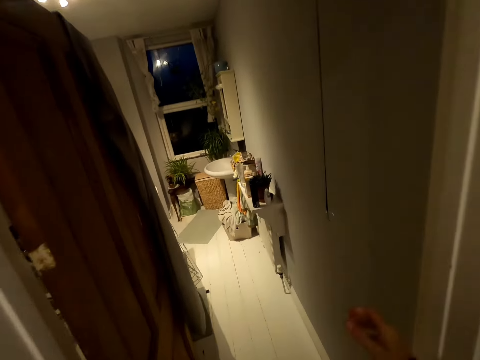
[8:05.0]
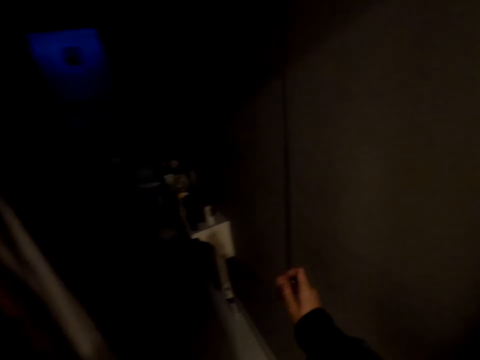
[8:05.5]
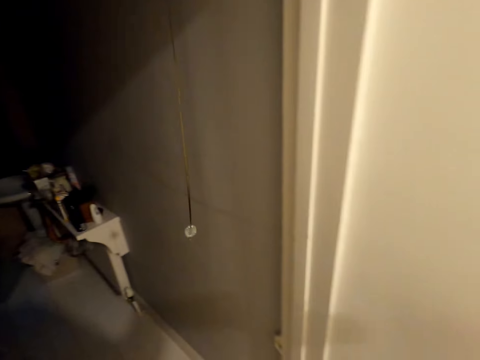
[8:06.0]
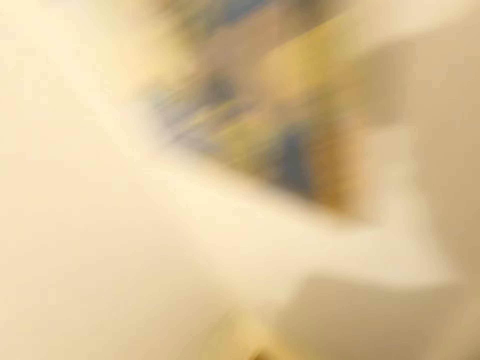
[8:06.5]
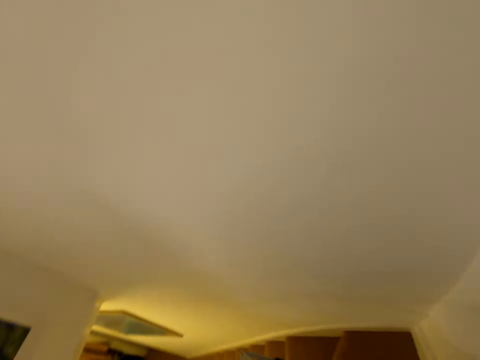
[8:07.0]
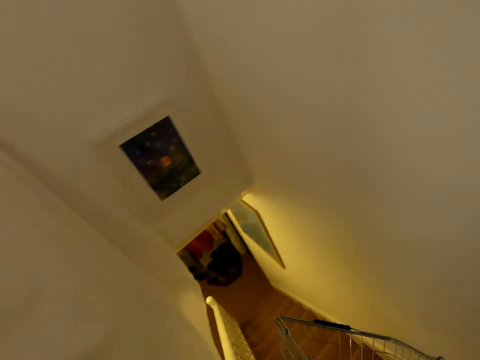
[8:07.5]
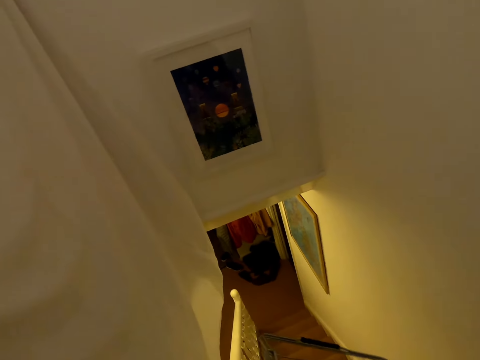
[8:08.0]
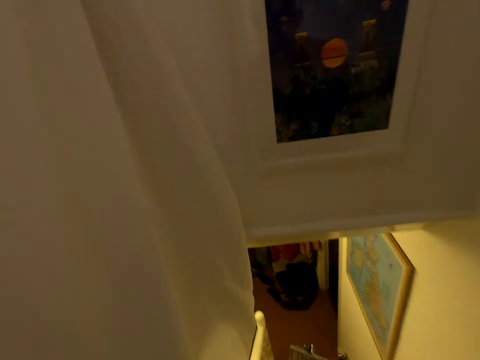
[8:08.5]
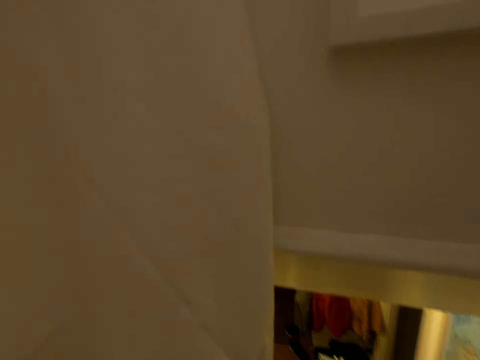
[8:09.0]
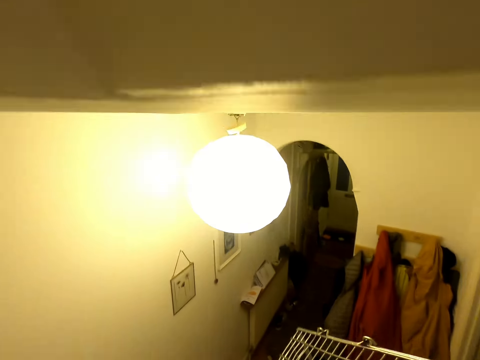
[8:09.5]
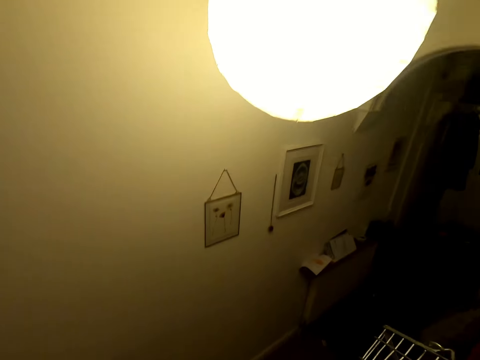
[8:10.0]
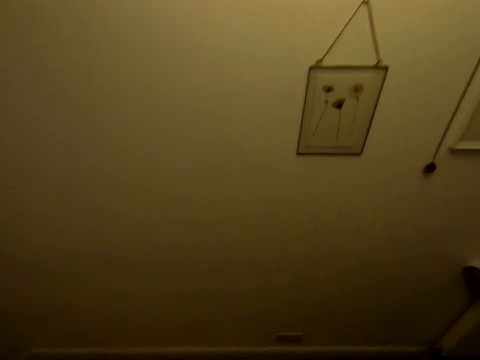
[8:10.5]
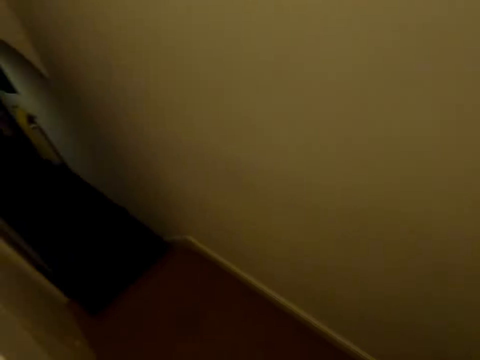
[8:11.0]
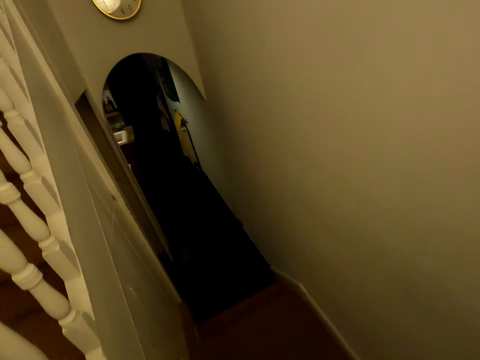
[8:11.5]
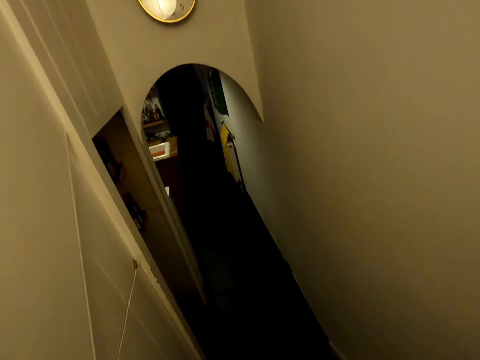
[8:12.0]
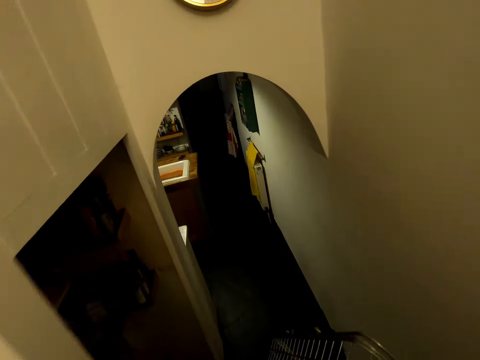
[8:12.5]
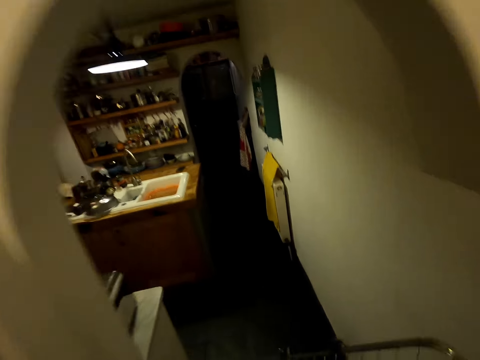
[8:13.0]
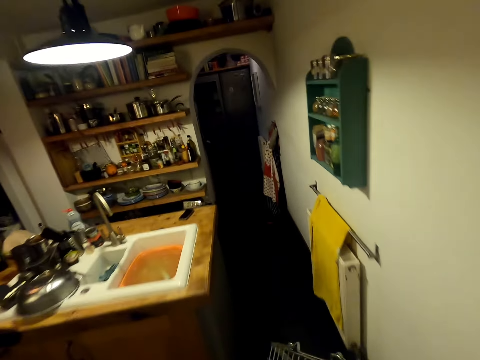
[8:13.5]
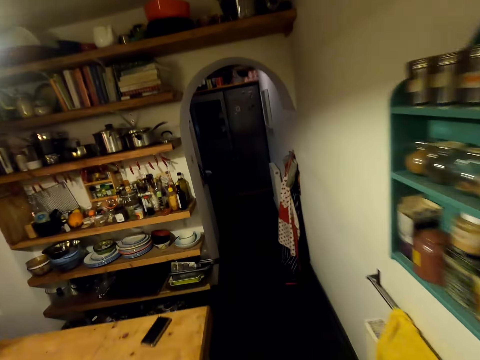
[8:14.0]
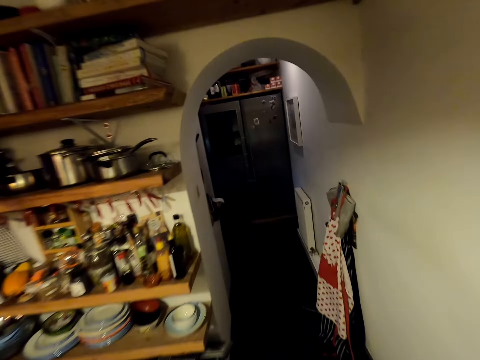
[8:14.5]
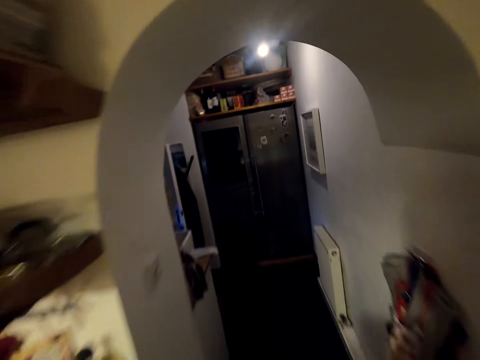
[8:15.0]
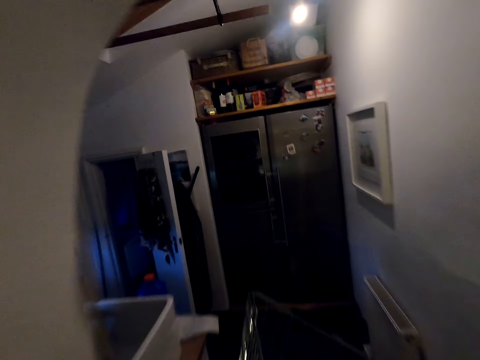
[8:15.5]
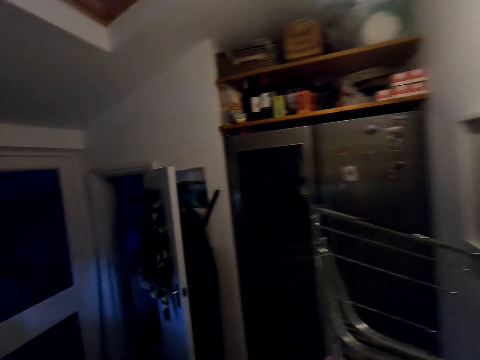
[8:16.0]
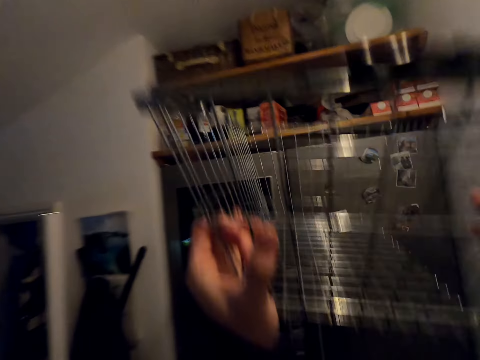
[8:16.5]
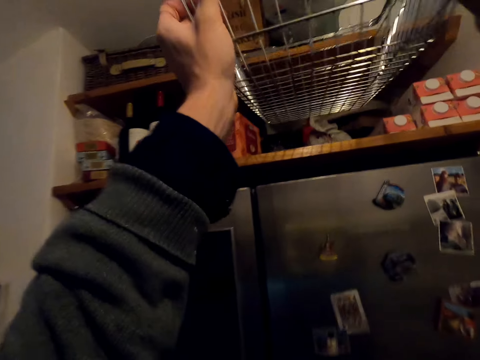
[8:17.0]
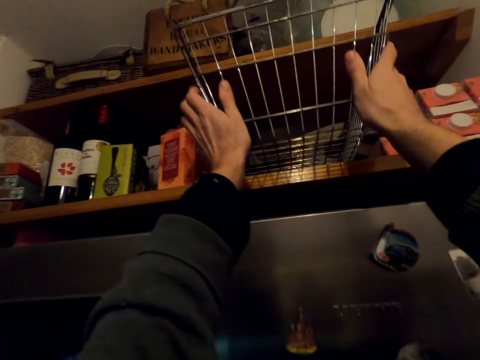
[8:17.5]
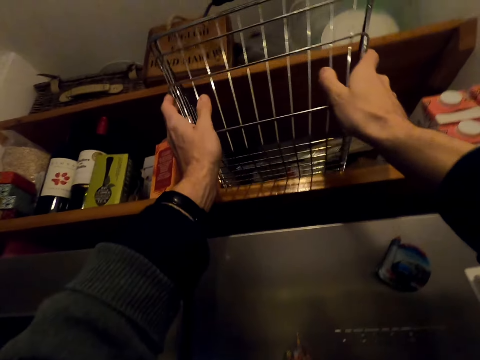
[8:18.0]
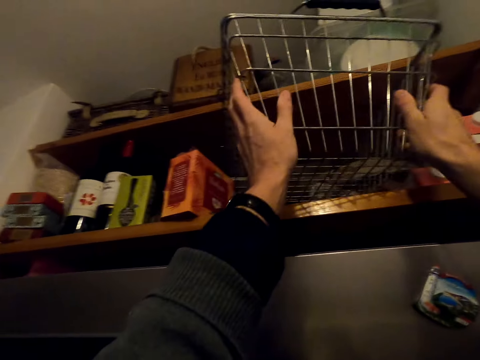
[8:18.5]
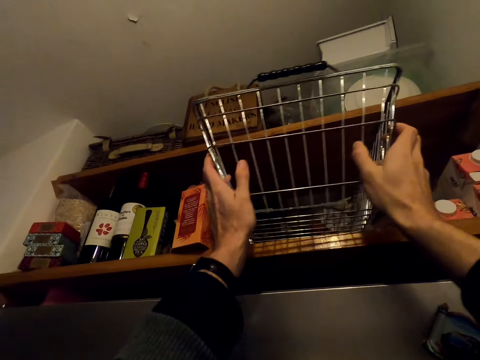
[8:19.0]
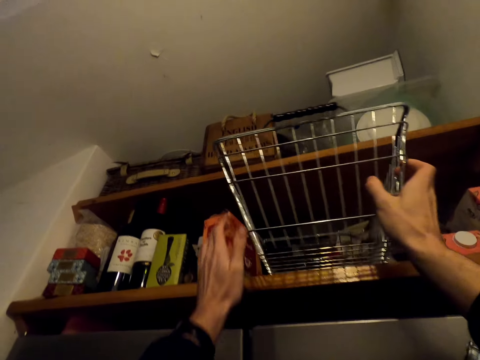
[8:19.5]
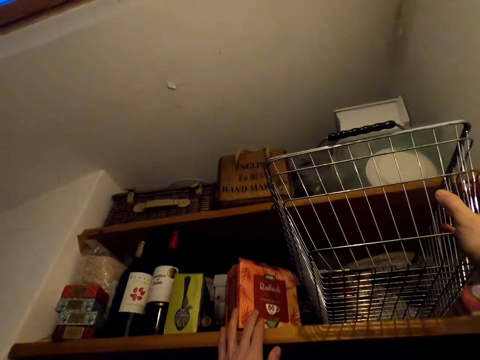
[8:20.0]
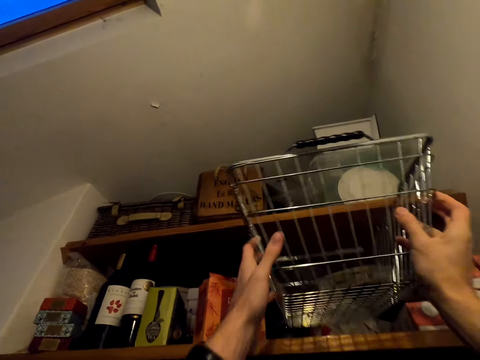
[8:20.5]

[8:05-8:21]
The camera wearer switches off the light. They walk around the house. They descend the stairs. They turn left. They walk forward. They go down the steps. They walk around the house. They put the basket on a shelf.

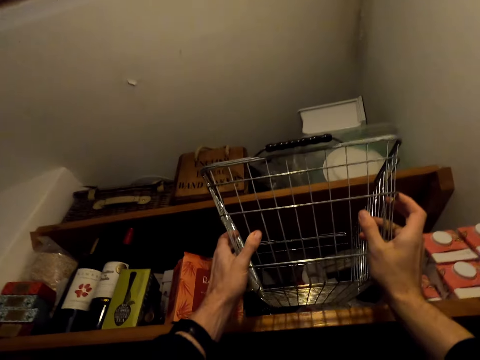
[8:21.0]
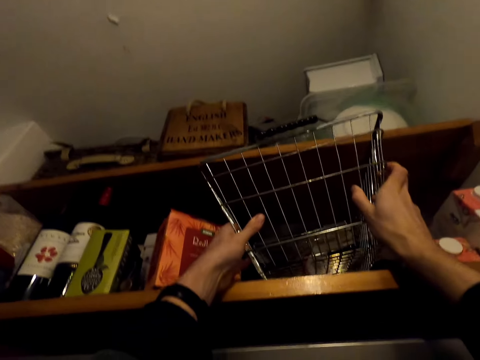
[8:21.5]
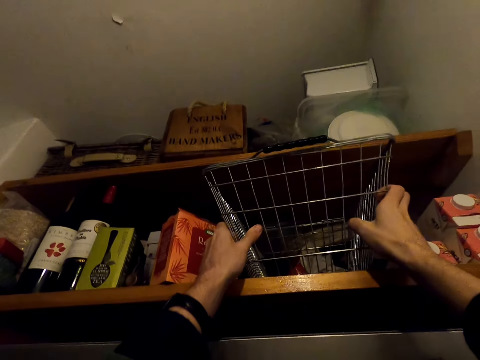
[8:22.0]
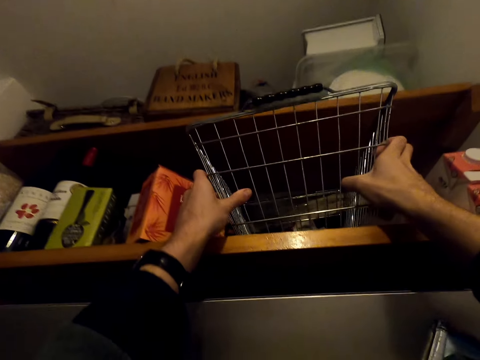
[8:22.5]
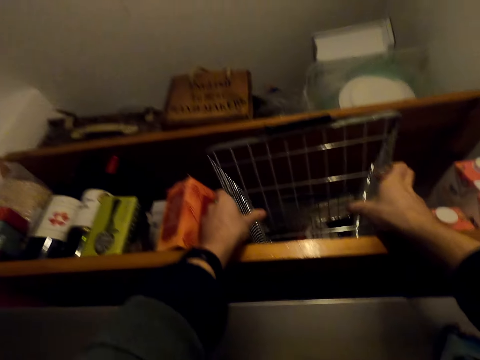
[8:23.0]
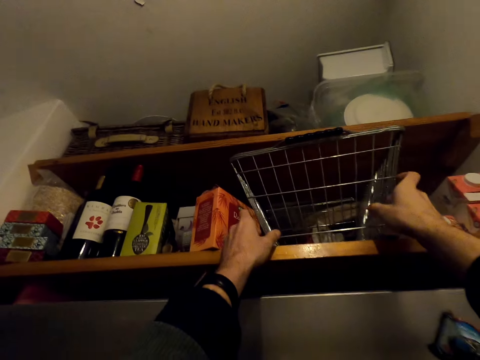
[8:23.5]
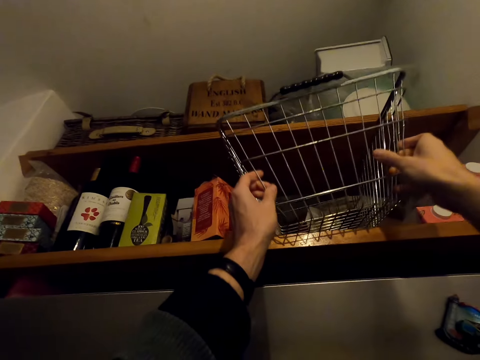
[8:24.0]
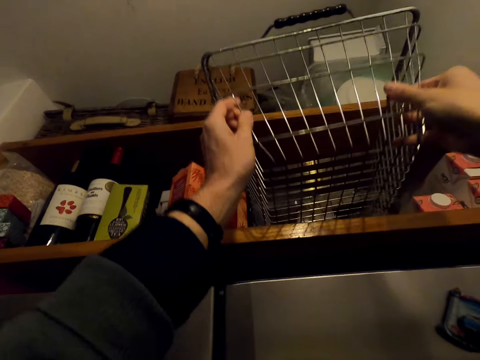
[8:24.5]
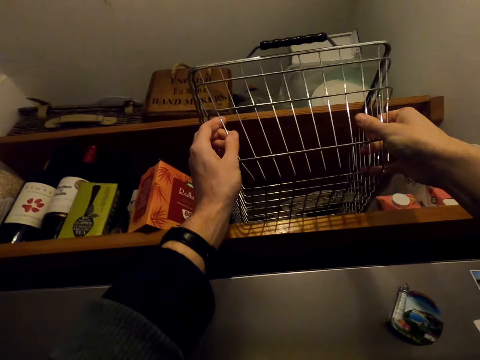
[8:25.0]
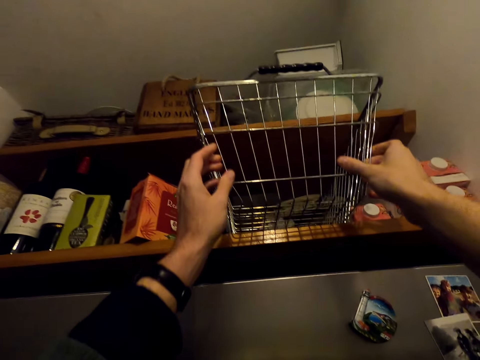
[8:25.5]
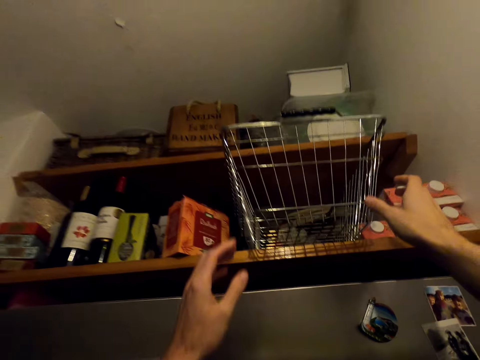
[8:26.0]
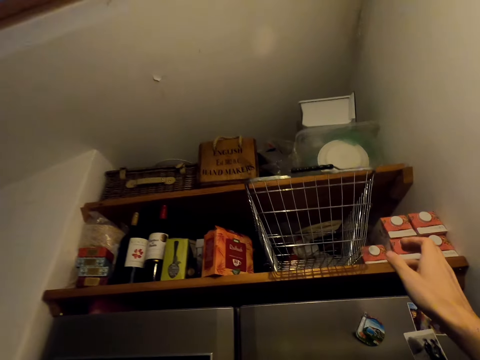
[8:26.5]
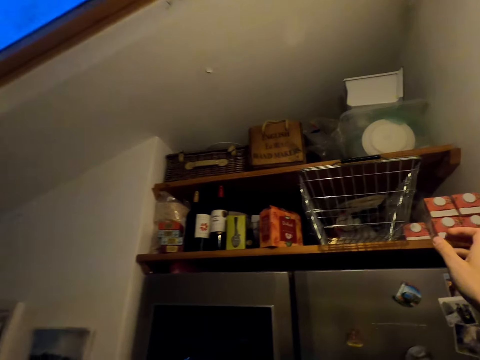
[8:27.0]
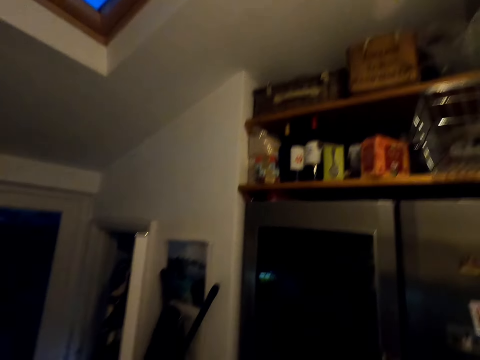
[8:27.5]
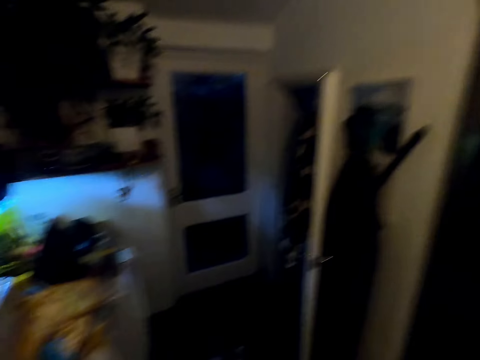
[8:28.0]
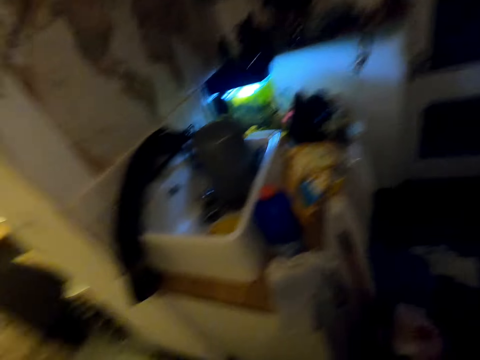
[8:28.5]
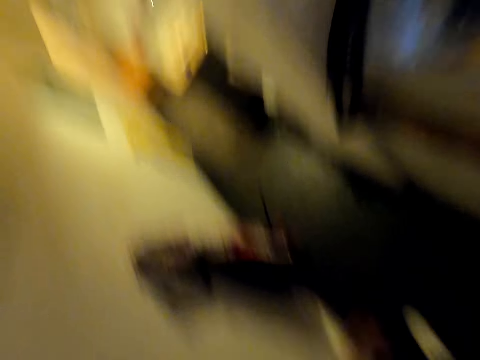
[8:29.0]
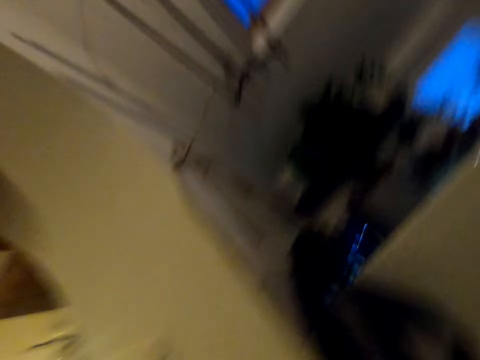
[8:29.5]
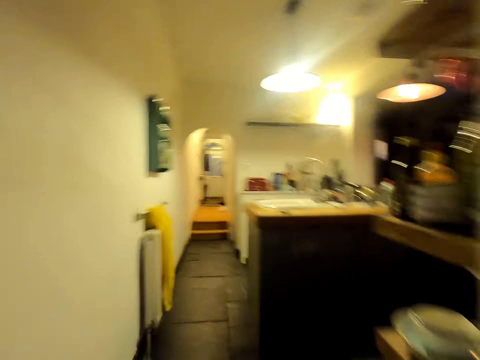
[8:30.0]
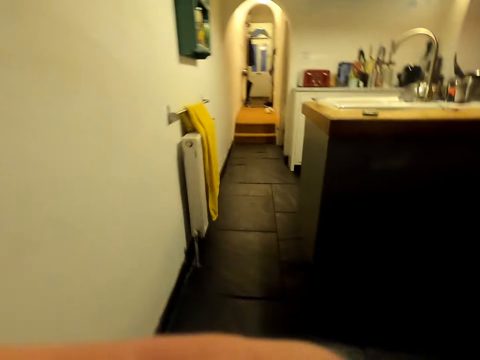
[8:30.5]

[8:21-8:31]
The camera wearer adjusts the basket. They walk away from the fridge. They turn left. They turn around.
